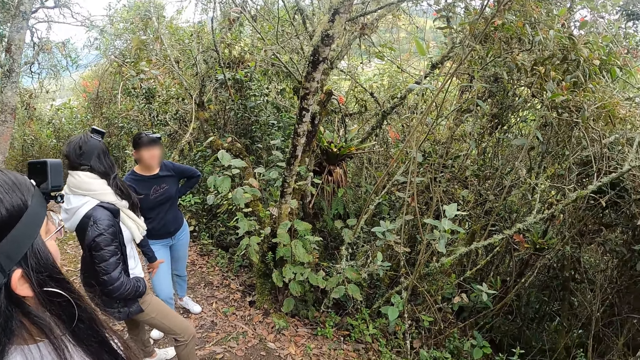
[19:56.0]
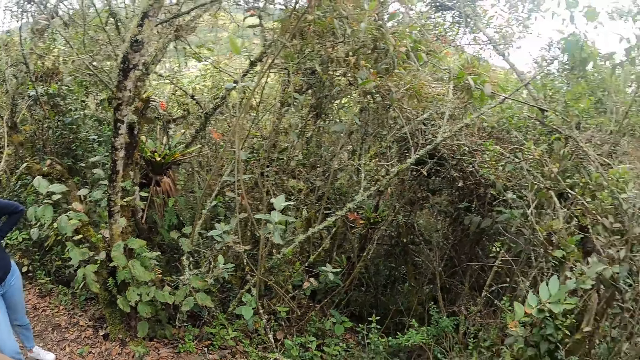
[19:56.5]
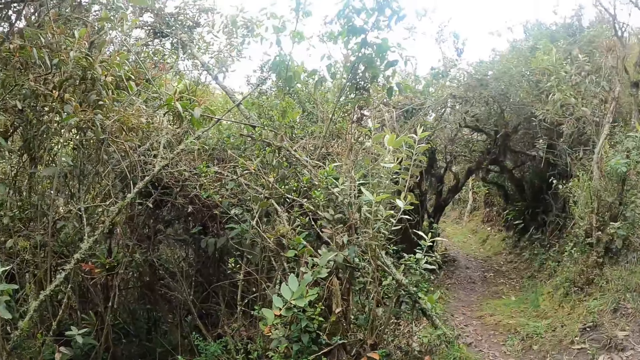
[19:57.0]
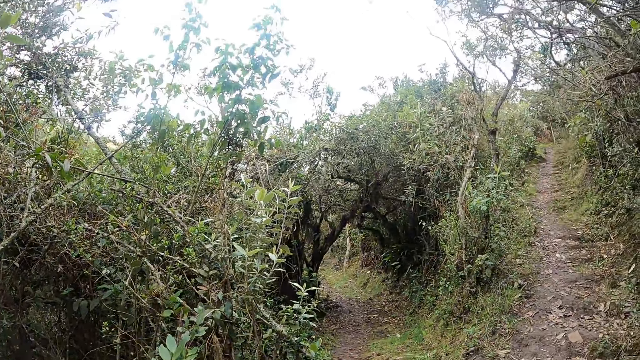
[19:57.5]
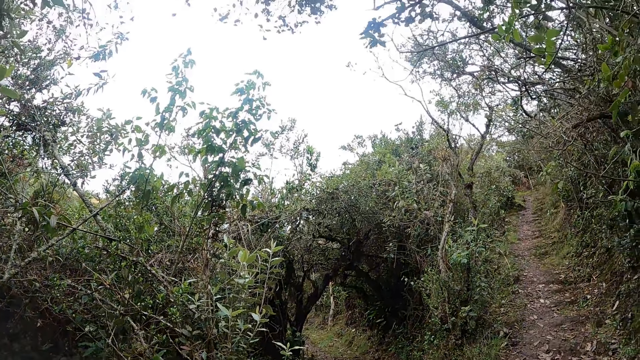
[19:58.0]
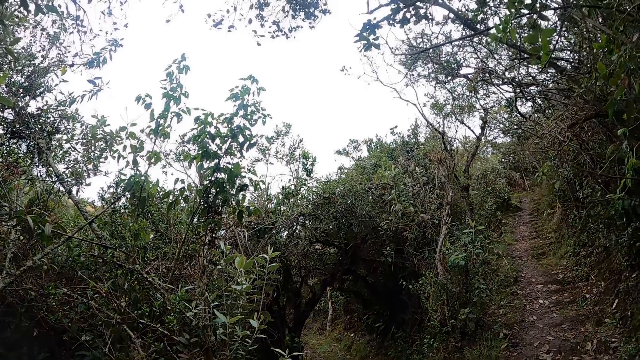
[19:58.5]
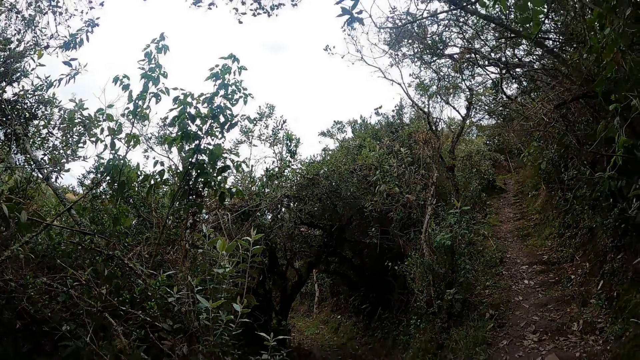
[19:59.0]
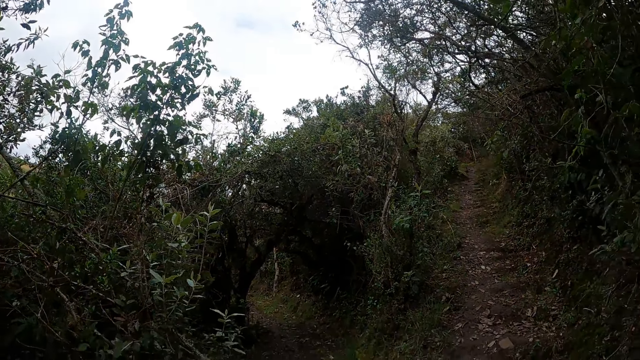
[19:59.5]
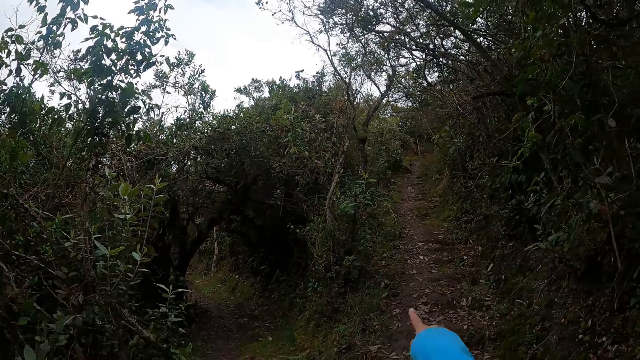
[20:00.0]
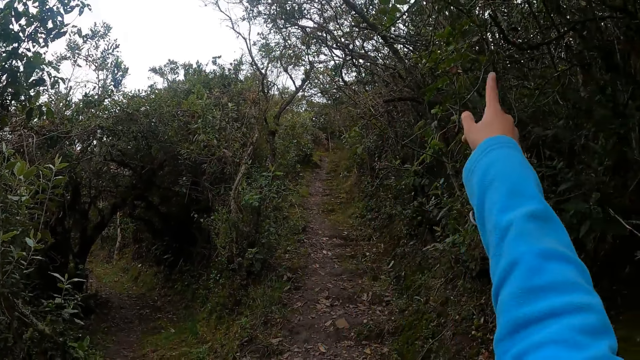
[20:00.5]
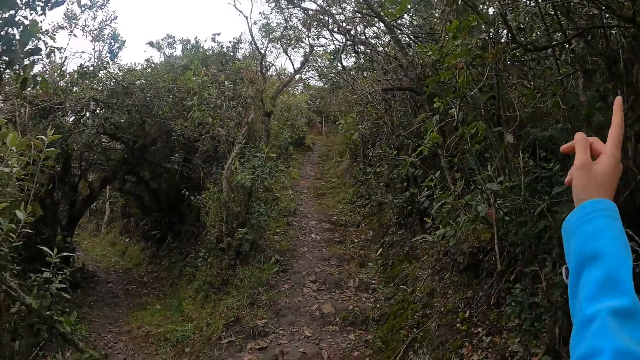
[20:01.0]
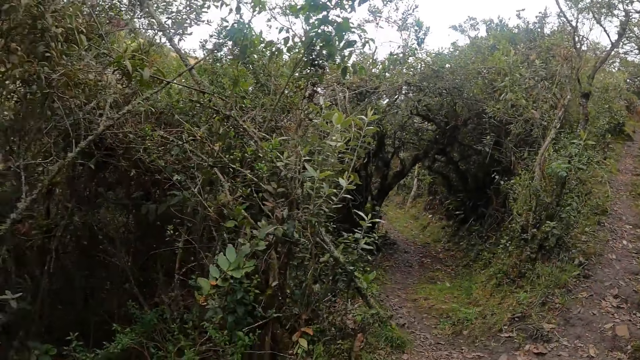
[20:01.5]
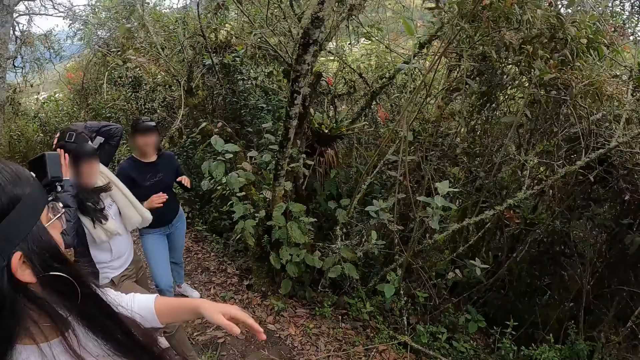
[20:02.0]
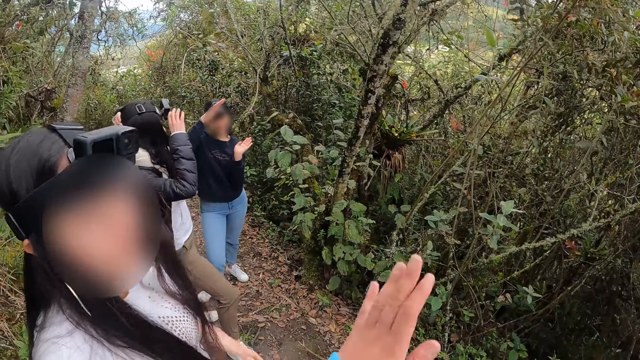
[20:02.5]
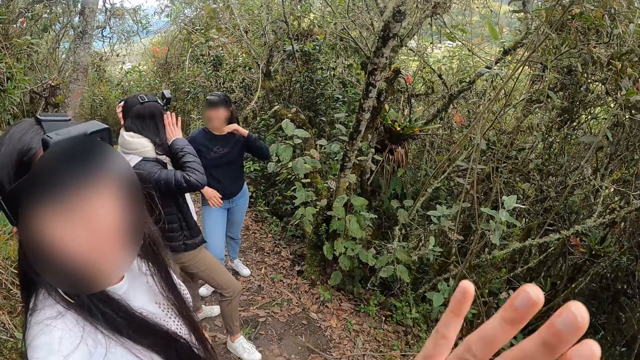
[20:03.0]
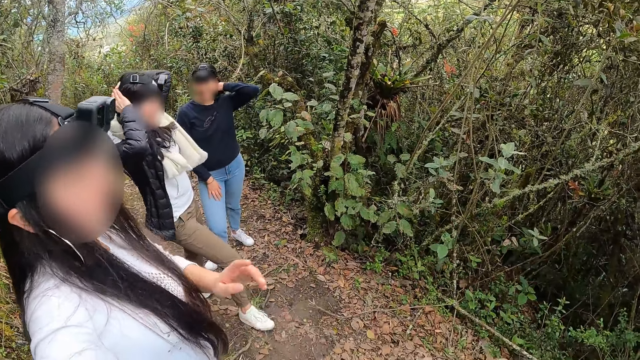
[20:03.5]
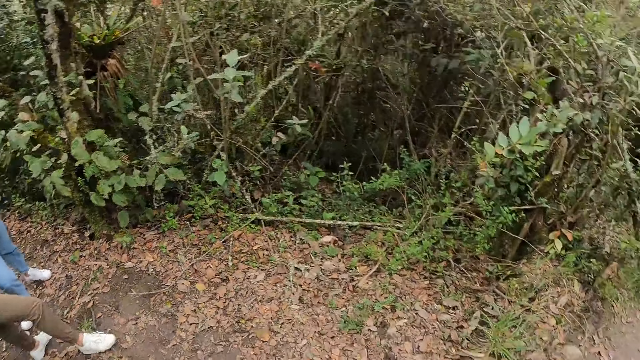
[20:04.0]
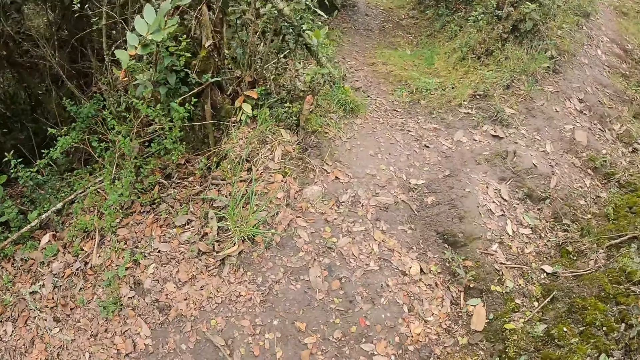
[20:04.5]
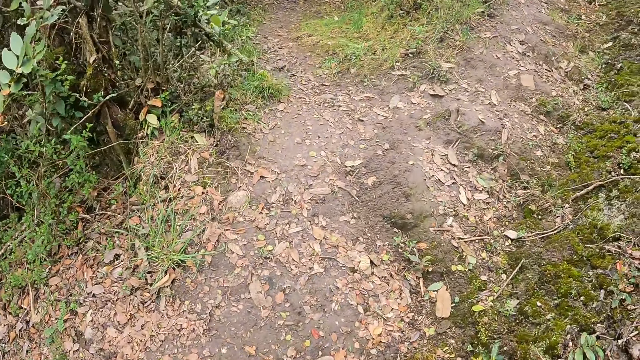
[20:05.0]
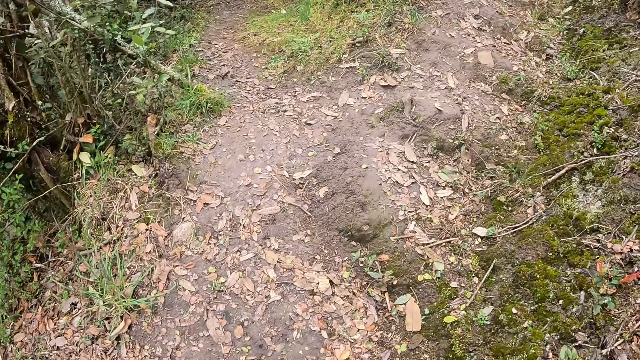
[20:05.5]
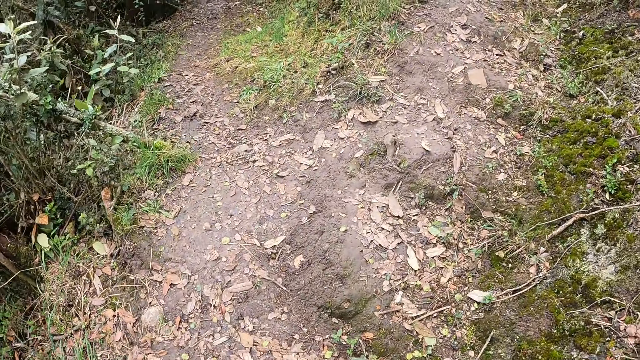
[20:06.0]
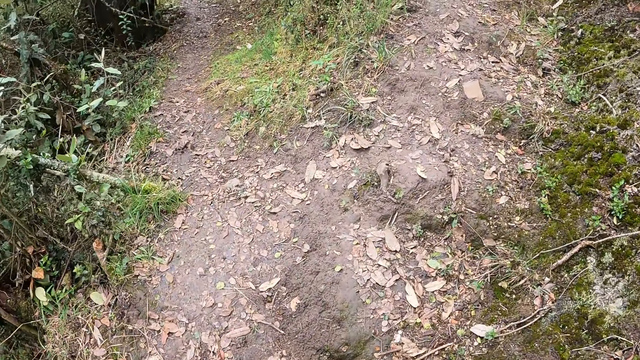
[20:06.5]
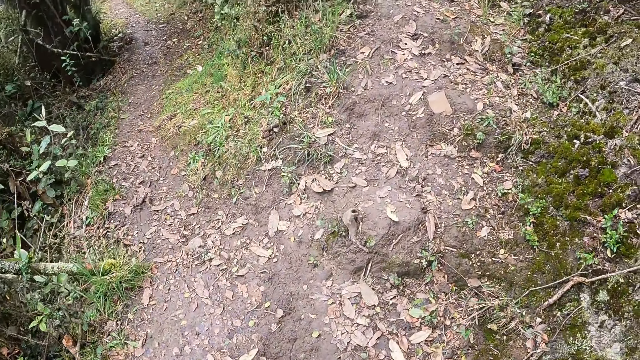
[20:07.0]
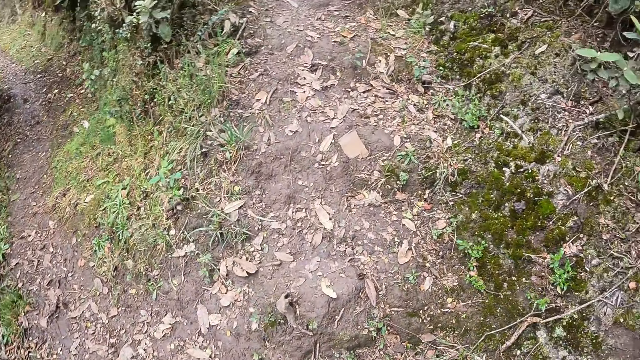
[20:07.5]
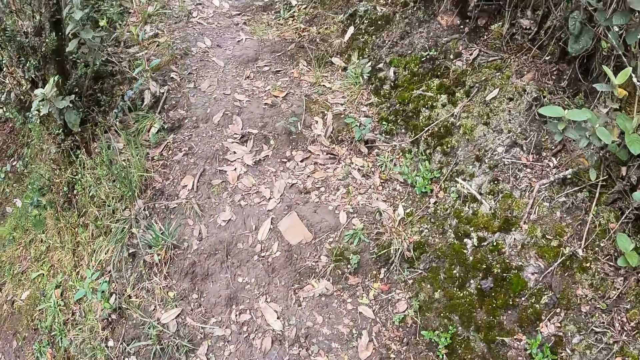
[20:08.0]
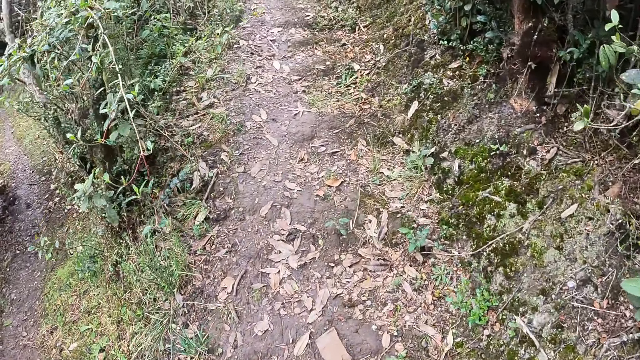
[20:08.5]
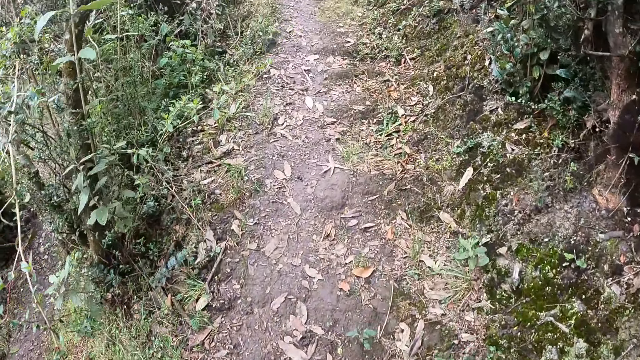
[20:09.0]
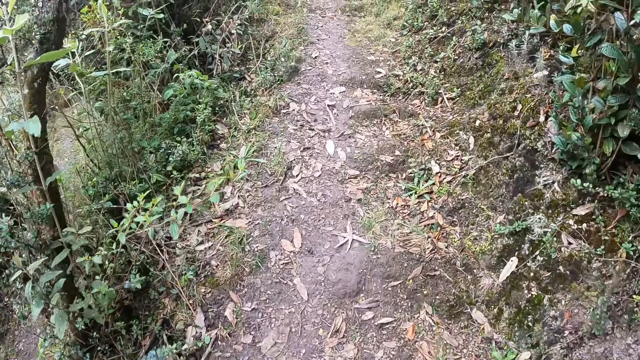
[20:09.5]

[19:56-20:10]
The camera wearer looks at the tree. They lift the hand. A woman moves the hand. The camera wearer walks on the ground.

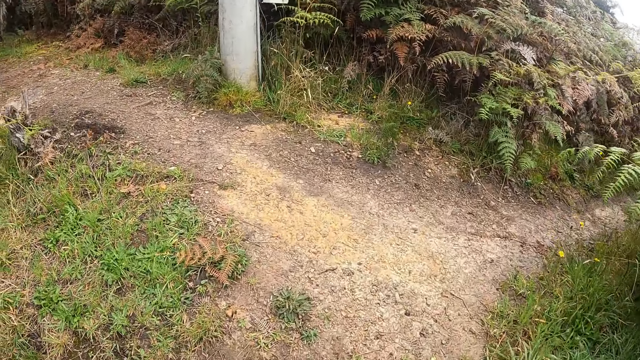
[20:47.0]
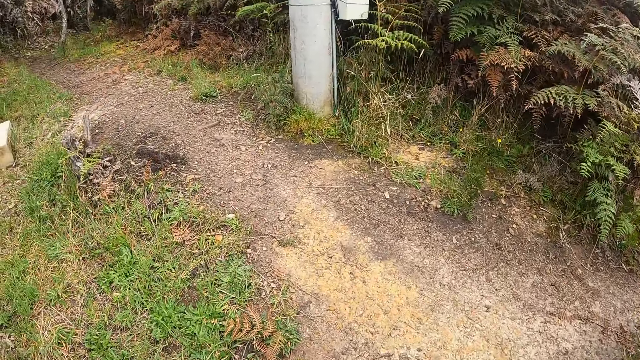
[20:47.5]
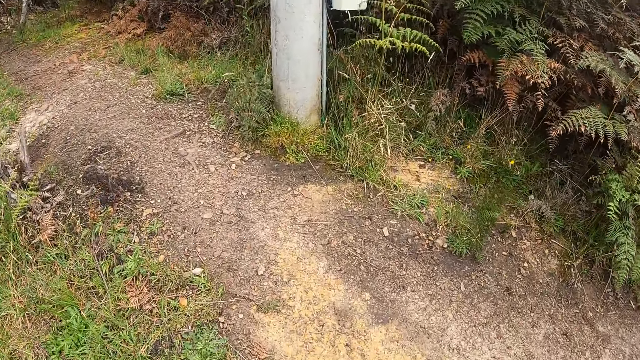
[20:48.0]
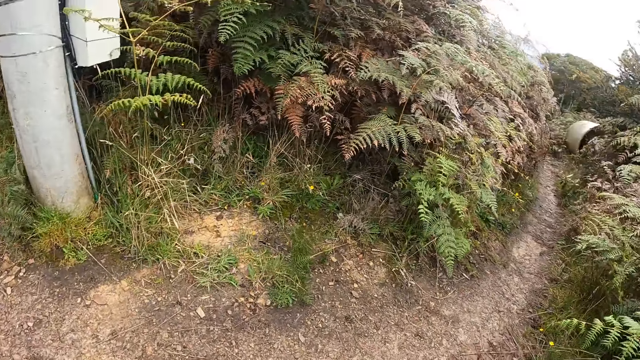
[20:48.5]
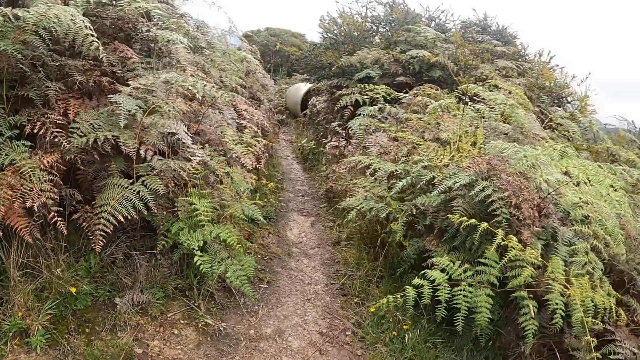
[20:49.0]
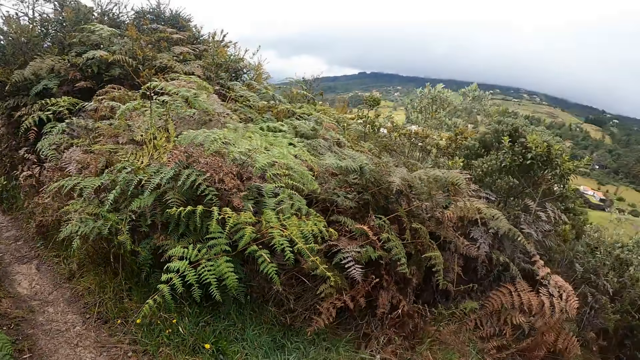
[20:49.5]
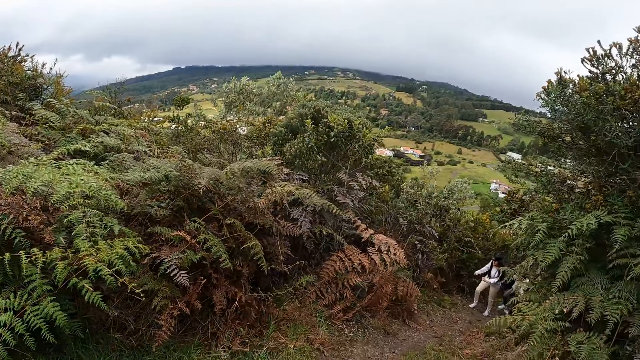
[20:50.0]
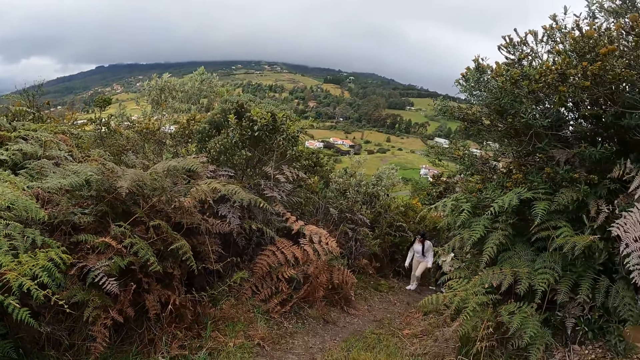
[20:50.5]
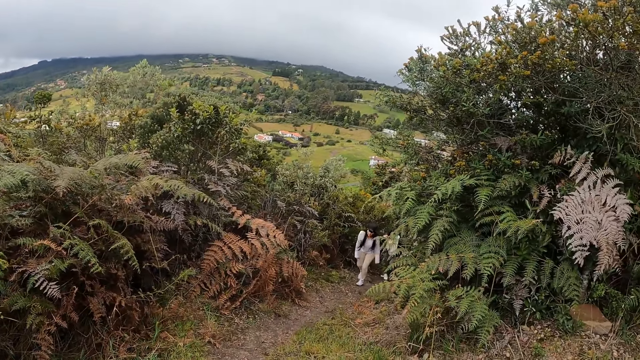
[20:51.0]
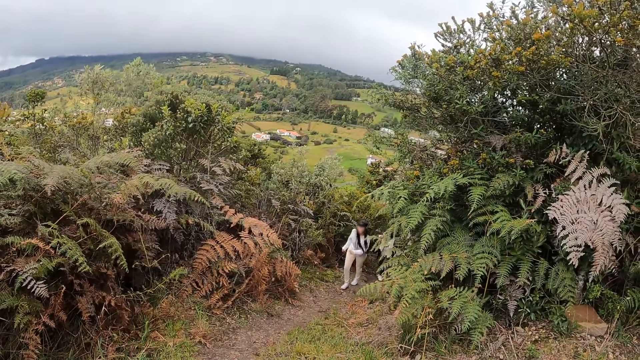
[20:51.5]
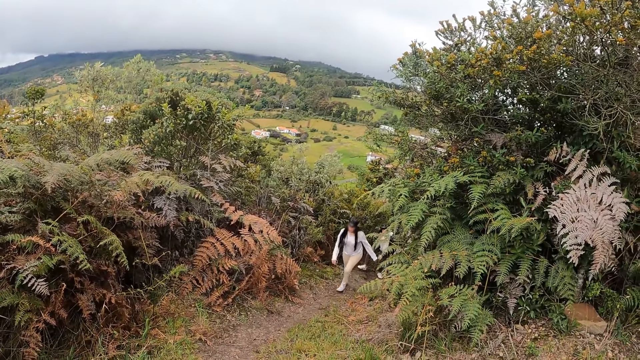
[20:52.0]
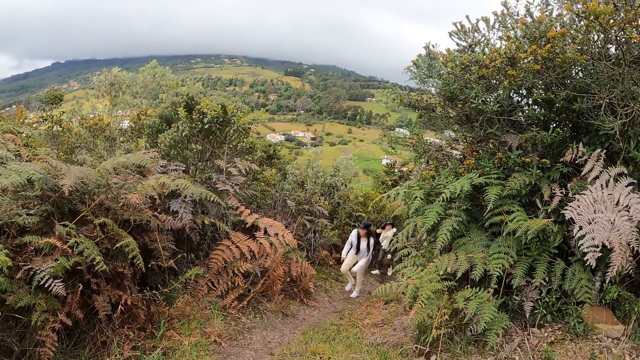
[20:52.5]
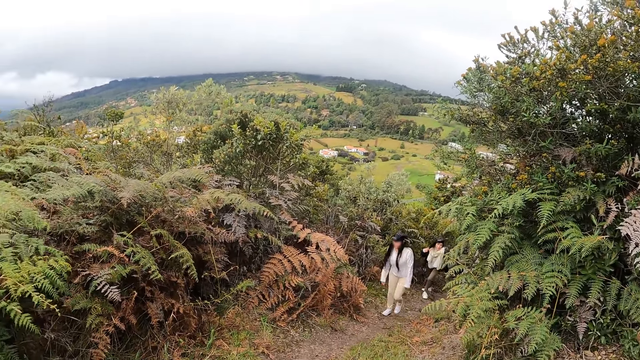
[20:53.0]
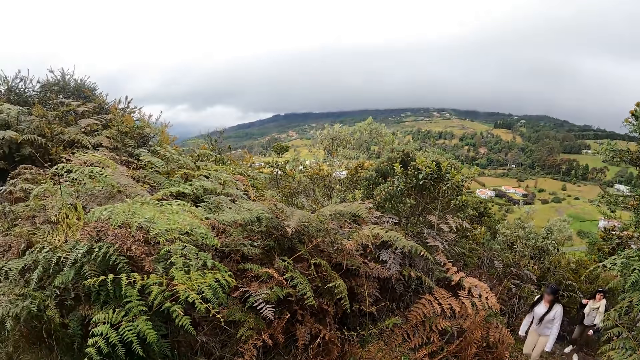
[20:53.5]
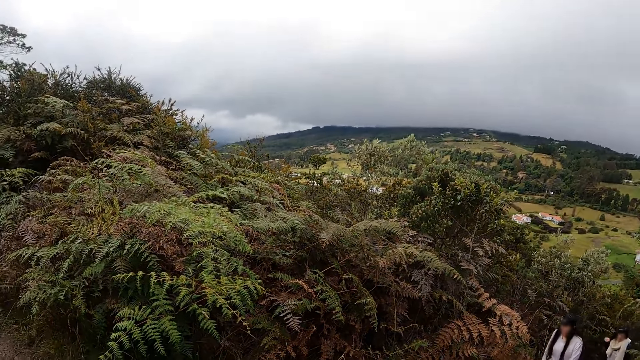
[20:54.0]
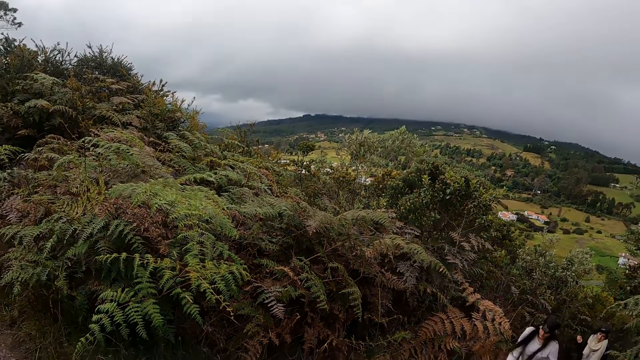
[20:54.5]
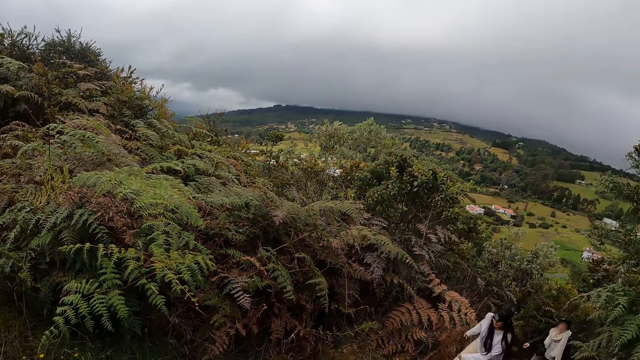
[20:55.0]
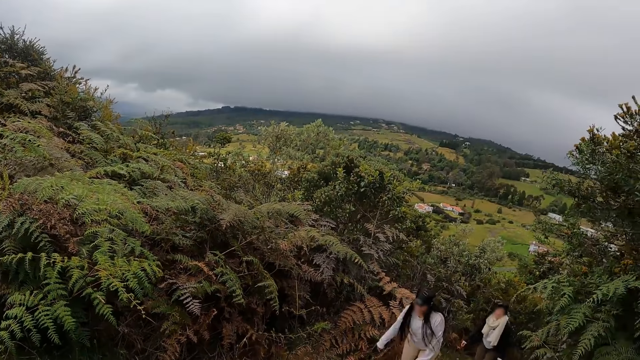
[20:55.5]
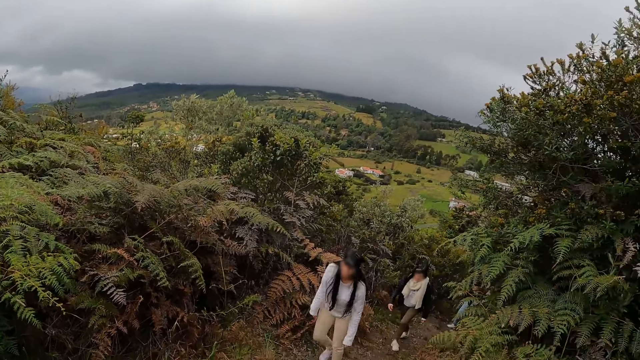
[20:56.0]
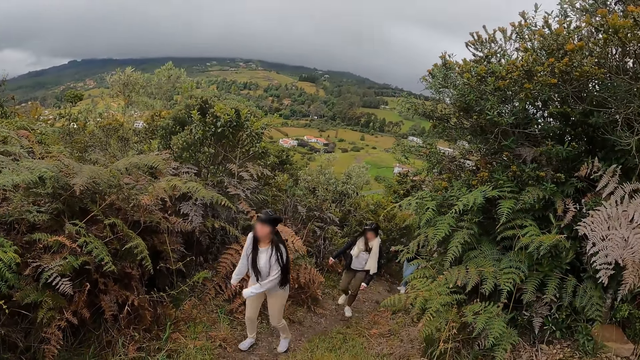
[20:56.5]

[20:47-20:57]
The camera wearer looks at a person.
